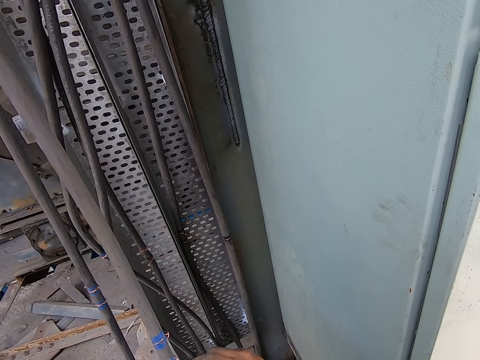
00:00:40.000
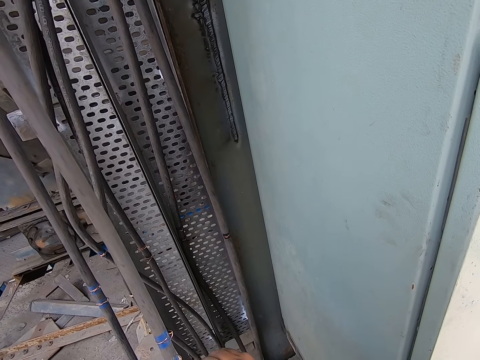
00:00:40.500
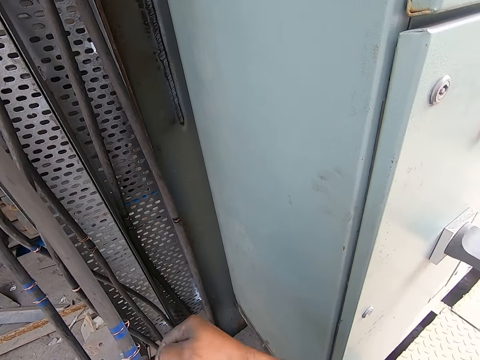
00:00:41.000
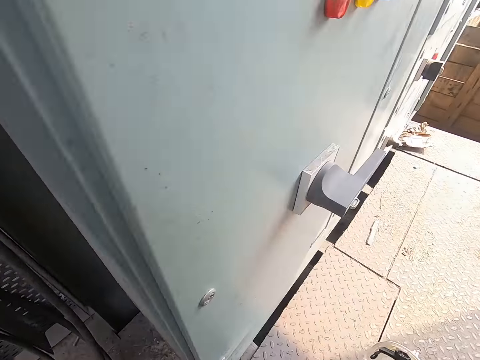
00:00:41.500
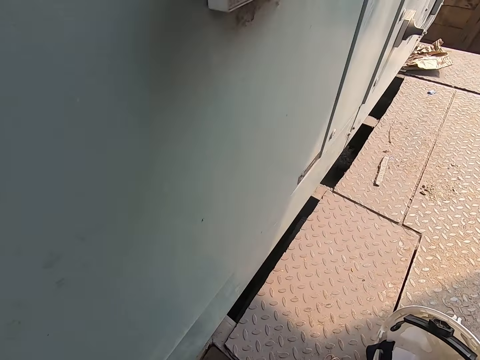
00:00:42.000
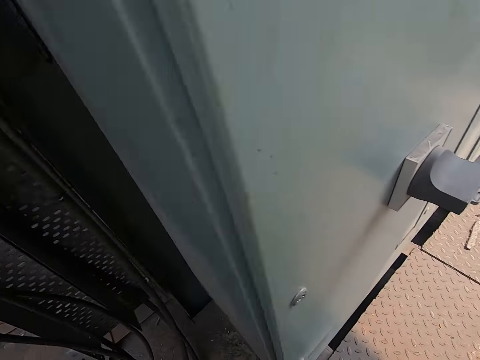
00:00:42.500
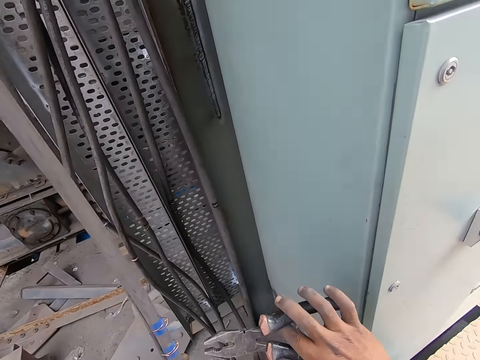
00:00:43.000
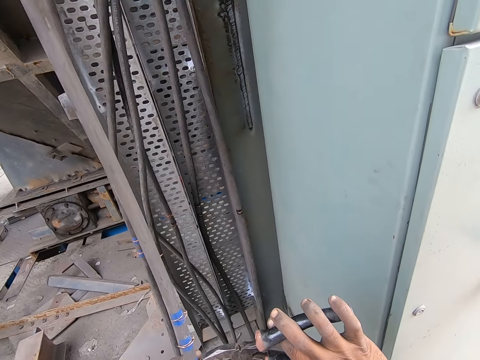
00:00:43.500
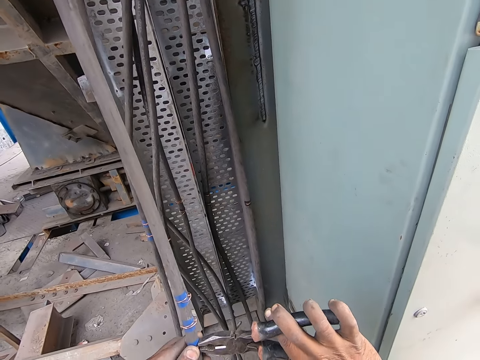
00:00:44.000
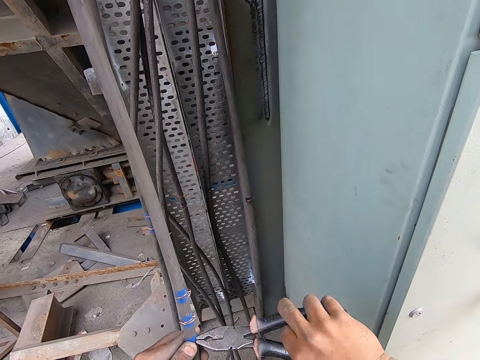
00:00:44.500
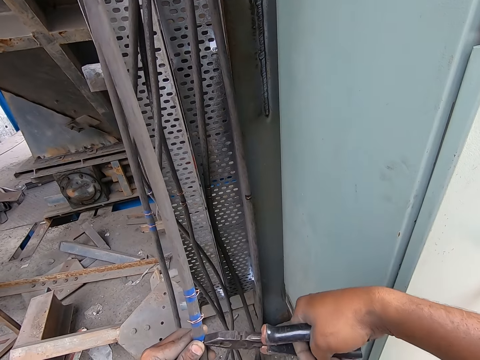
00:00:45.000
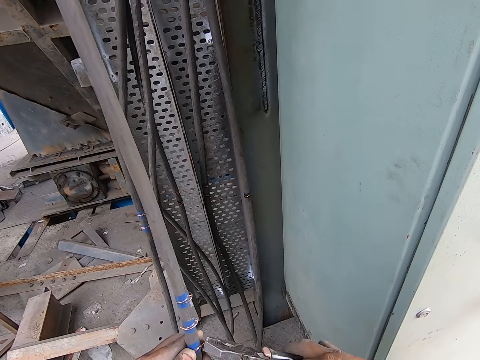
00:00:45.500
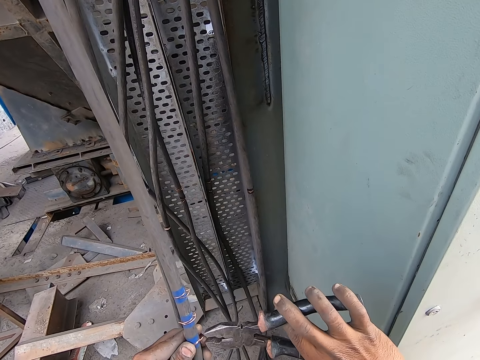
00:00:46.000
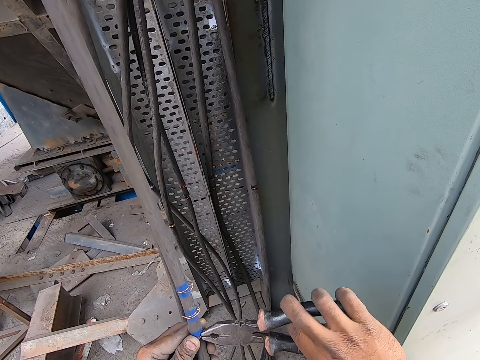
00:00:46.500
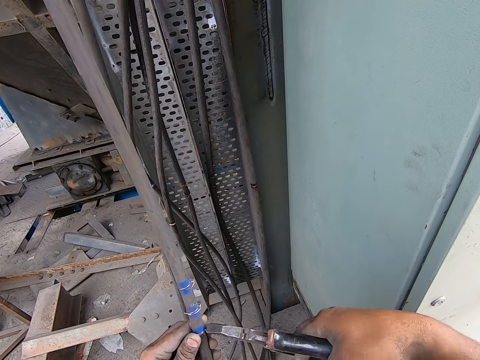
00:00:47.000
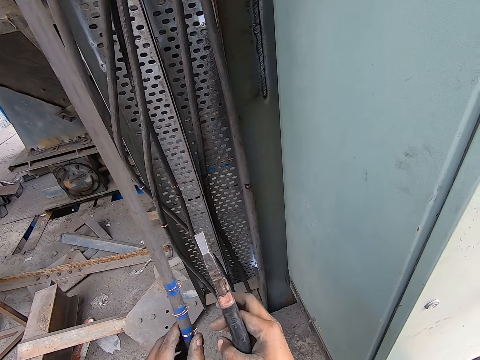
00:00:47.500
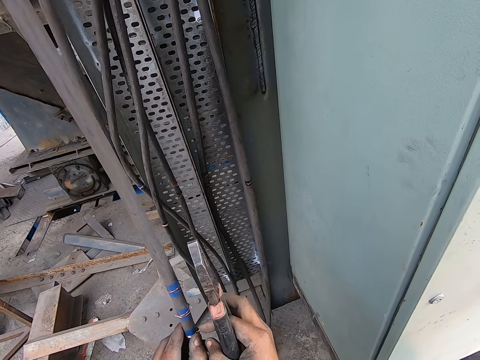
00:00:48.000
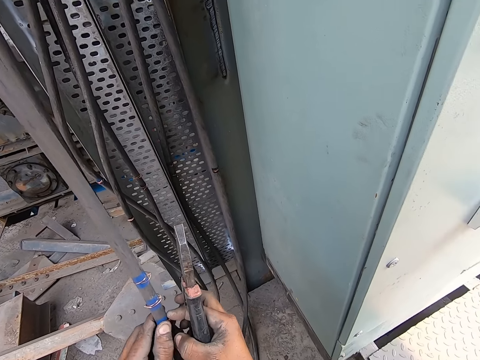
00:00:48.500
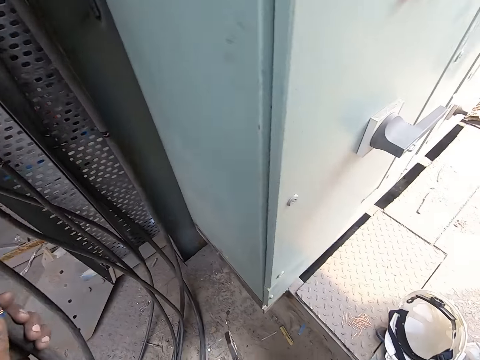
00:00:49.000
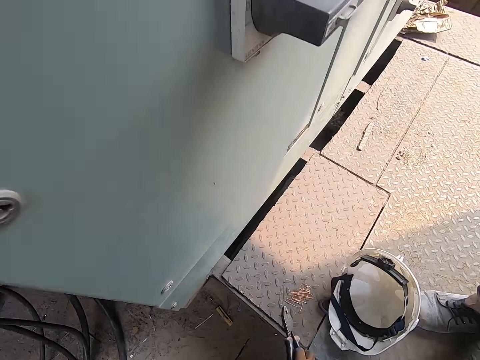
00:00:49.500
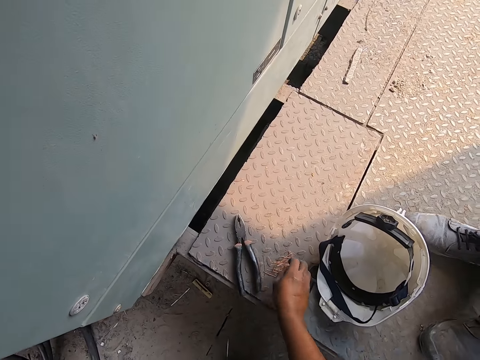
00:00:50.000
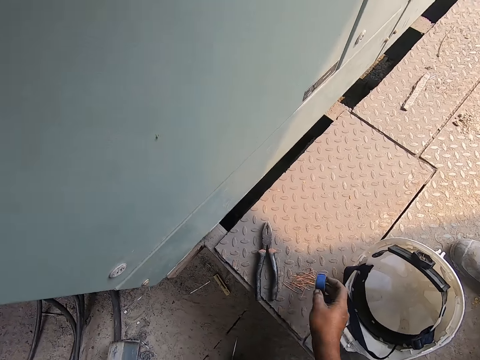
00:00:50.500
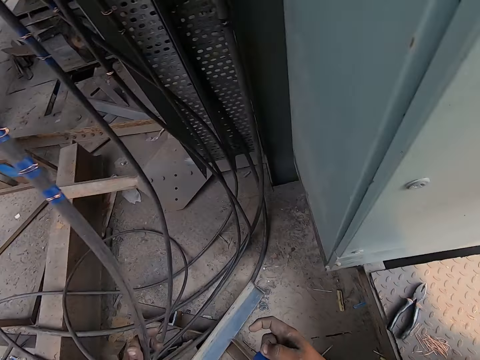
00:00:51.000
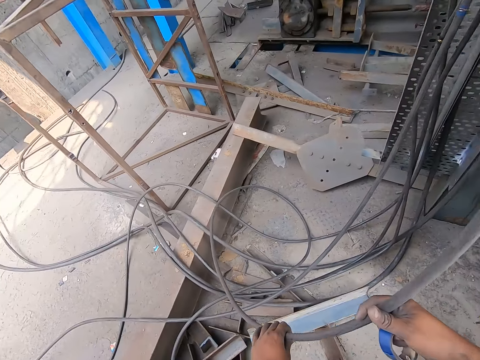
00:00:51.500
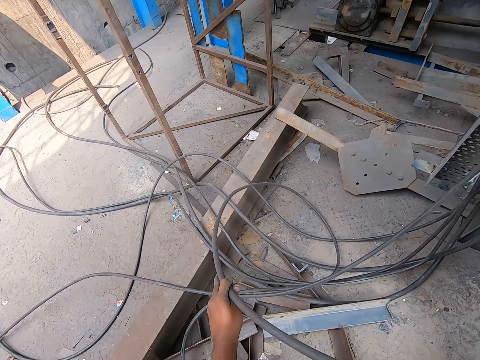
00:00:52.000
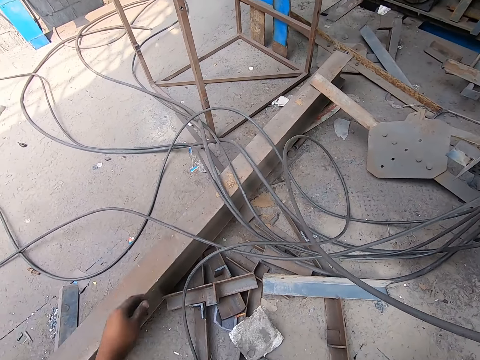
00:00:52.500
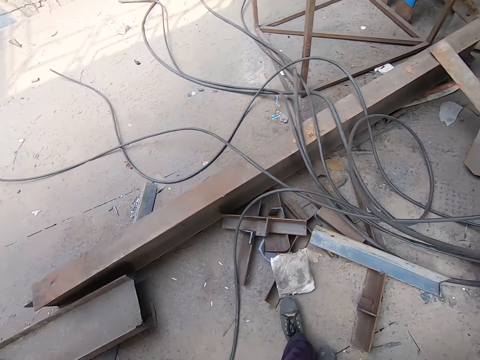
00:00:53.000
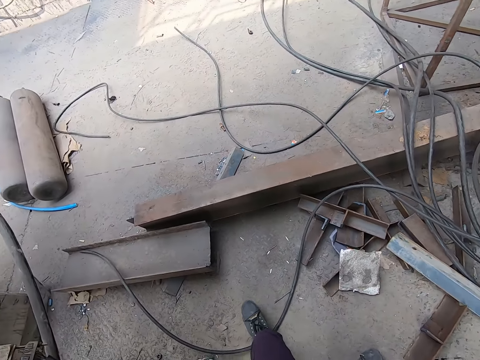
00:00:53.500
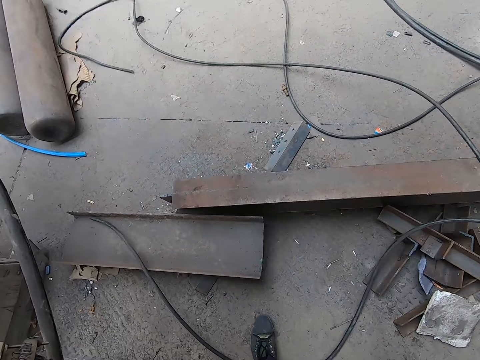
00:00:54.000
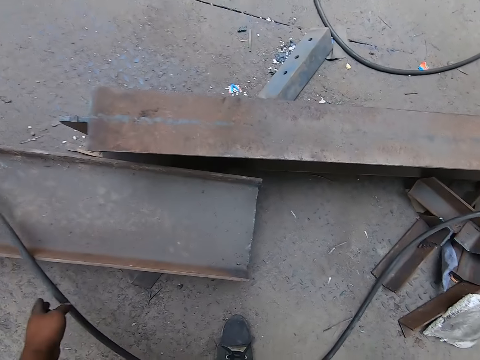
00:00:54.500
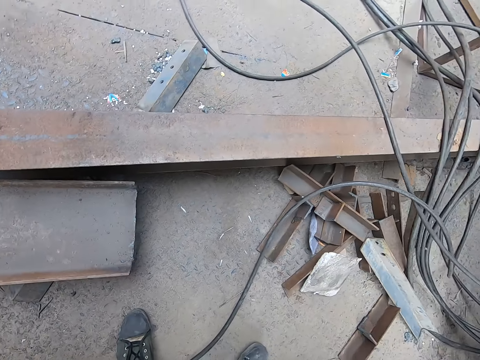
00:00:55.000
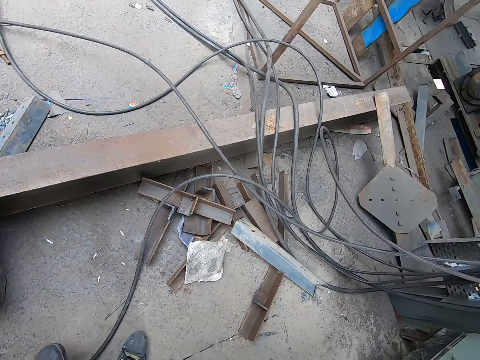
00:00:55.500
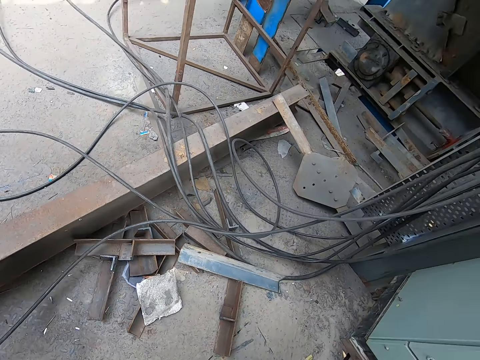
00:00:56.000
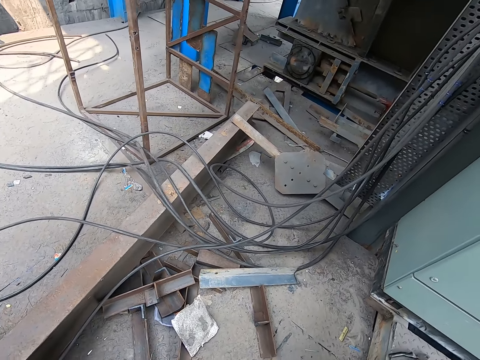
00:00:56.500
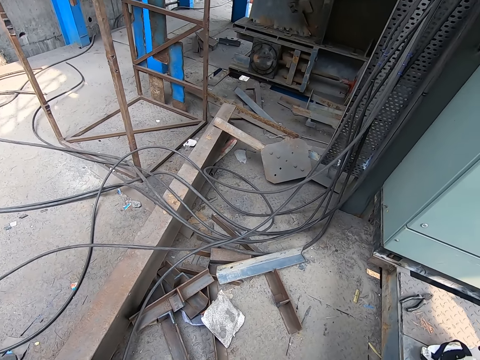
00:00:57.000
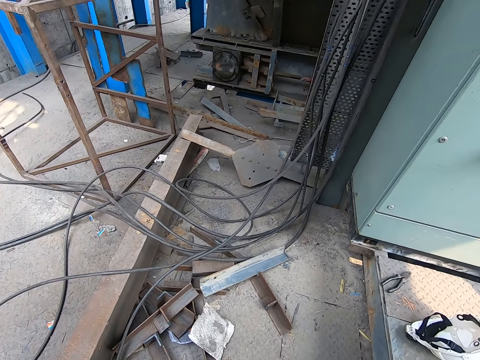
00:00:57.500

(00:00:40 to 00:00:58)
The camera wearer tightens the wire on the cable in his left hand with the pair of pliers in his right hand. He drops the pair of pliers on the ground with his right hand. He picks up a transparent tape roll from the ground with his right hand. He adjusts the cable on the ground with his hands. He holds the cable. He adjusts the cable on the ground with his left hand.

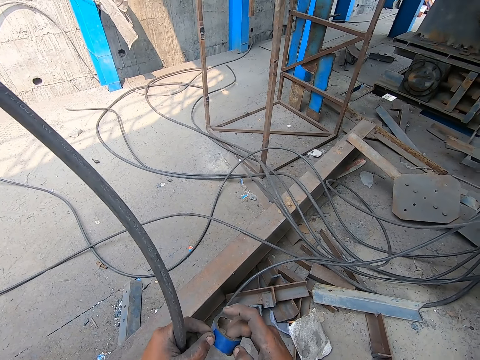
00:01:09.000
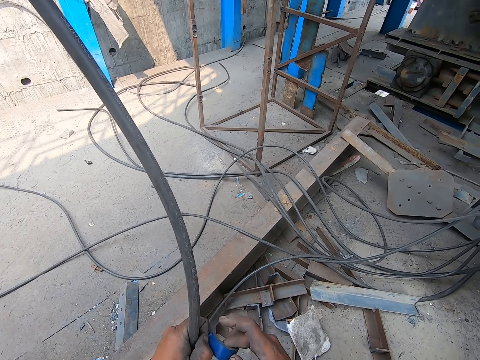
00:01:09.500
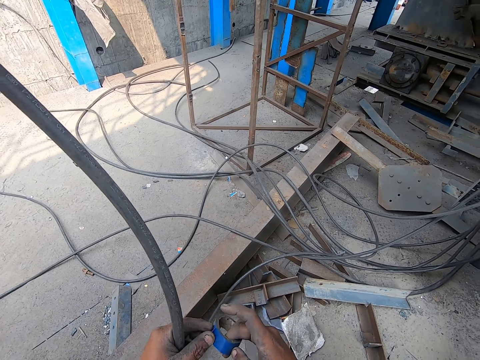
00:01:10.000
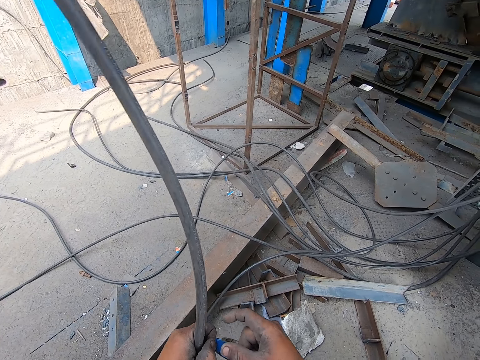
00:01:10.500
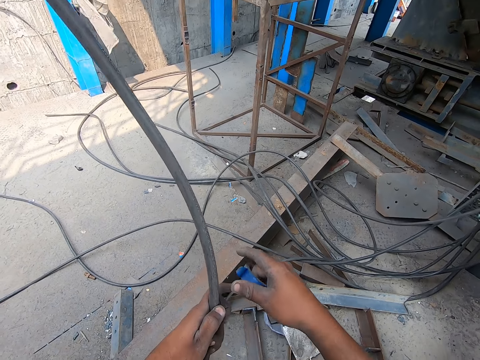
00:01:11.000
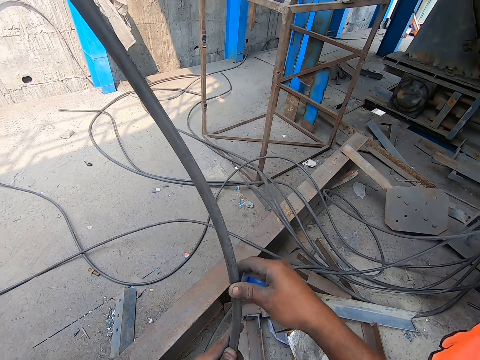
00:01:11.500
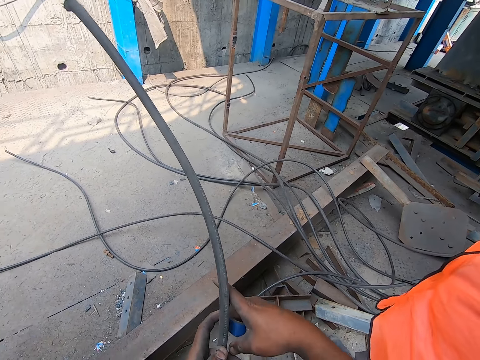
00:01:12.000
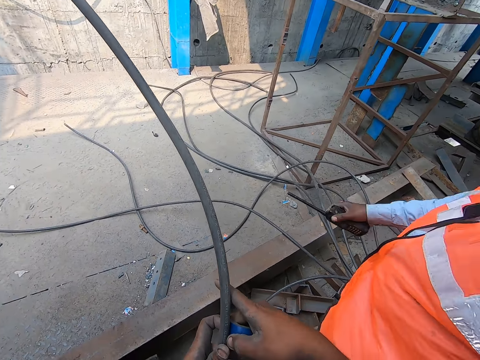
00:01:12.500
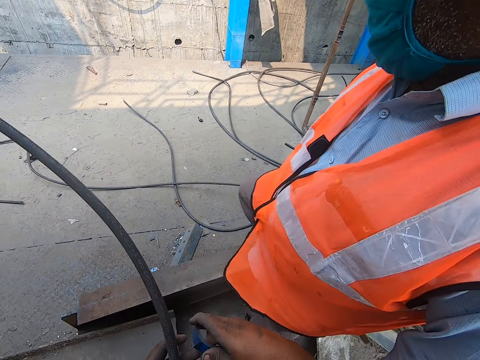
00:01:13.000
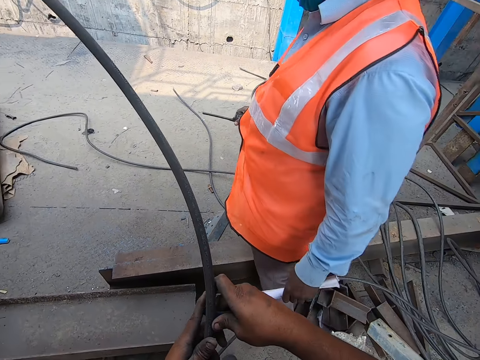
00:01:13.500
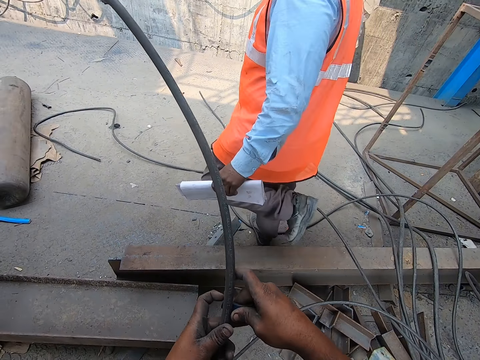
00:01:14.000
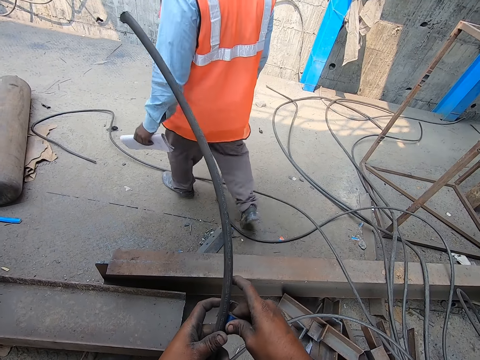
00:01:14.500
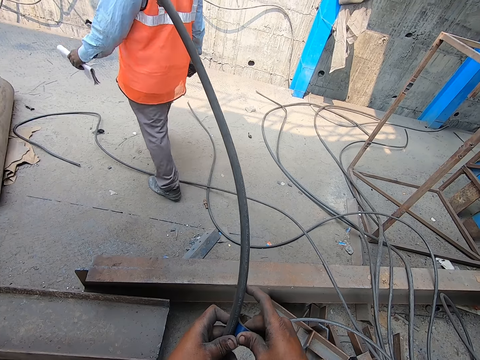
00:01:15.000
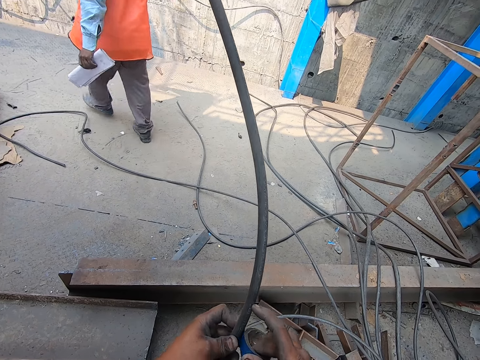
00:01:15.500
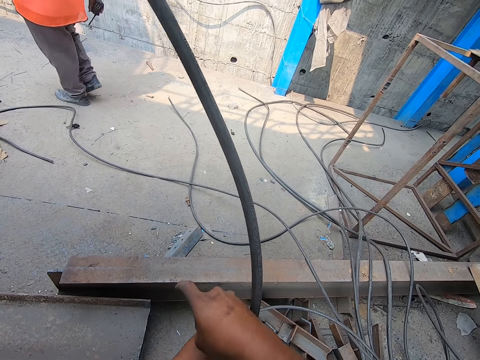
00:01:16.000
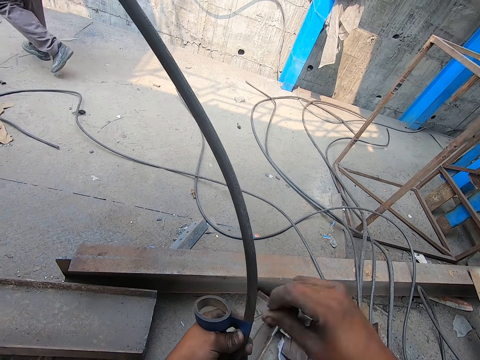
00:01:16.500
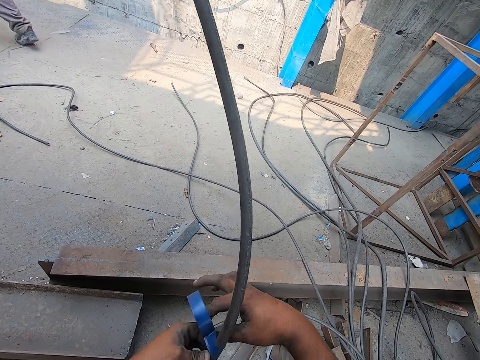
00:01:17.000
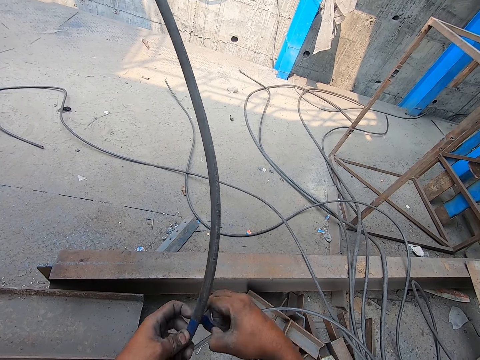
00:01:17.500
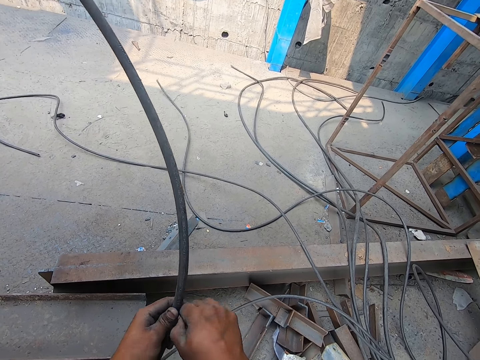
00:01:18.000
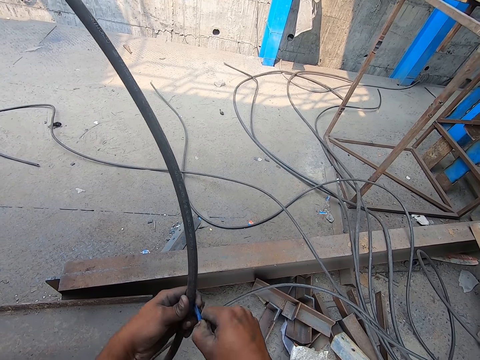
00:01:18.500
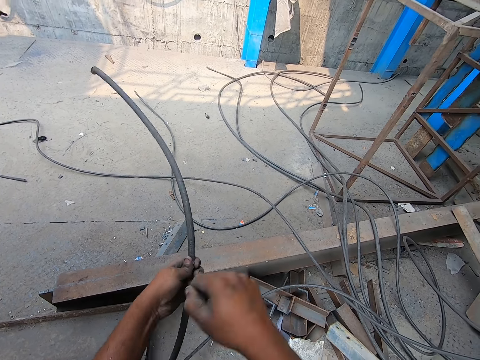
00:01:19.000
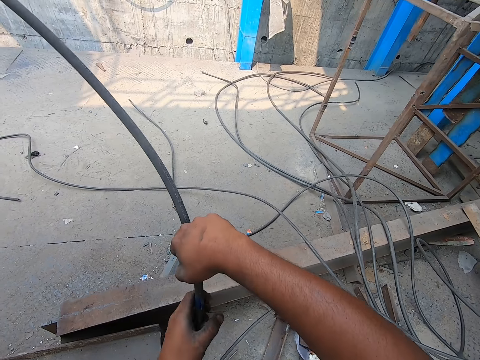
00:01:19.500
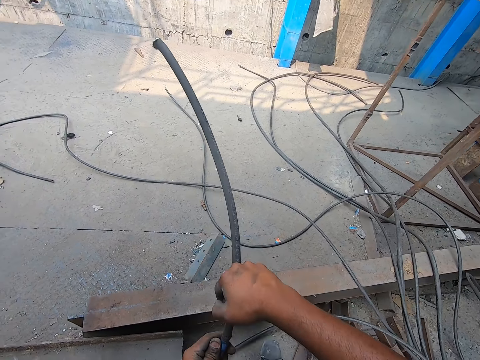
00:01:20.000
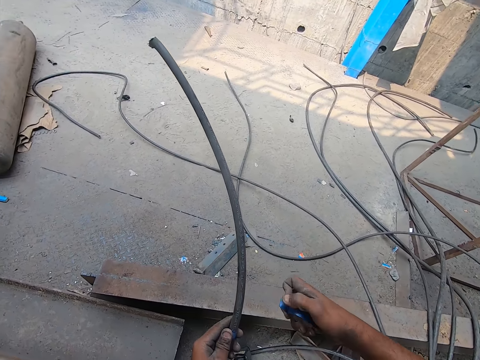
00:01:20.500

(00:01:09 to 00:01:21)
The camera wearer reels out transparent tape from the transparent tape roll in his right hand with his left hand. A man interacts with the camera wearer. The man walks around the building. The camera wearer rolls the transparent tape on the cable with his hands. He cuts the transparent tape from the transparent tape roll with his right hand.
